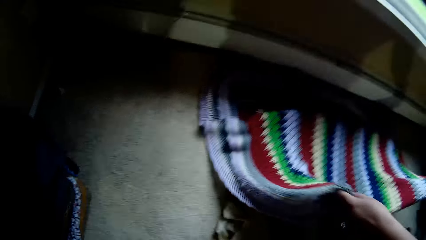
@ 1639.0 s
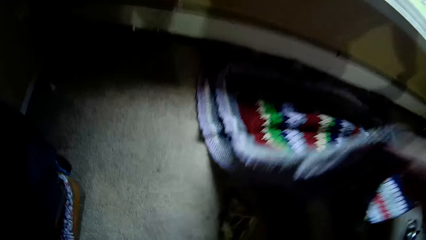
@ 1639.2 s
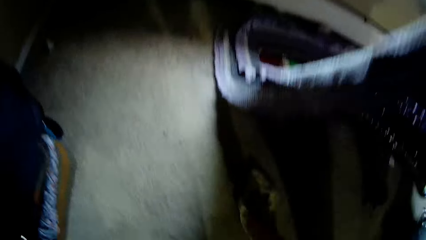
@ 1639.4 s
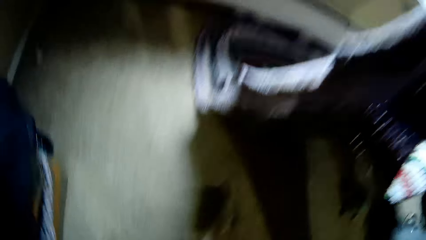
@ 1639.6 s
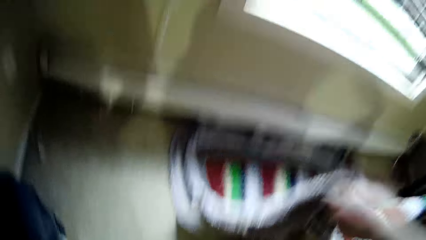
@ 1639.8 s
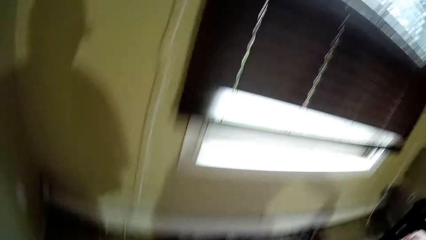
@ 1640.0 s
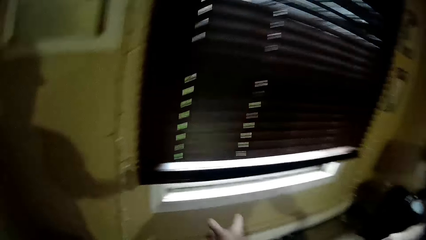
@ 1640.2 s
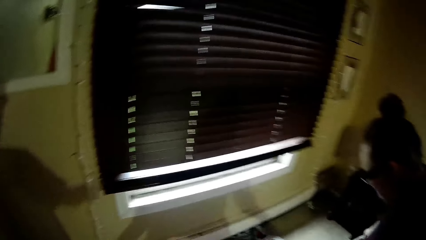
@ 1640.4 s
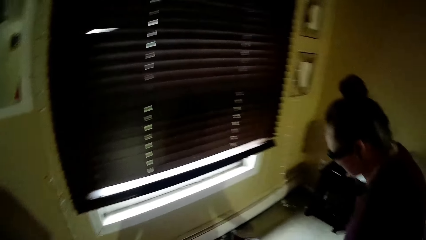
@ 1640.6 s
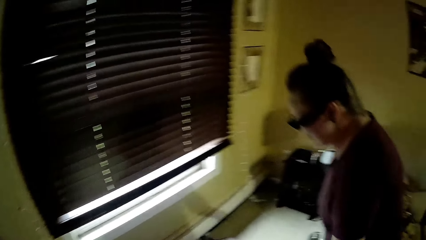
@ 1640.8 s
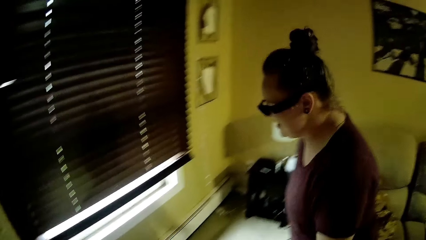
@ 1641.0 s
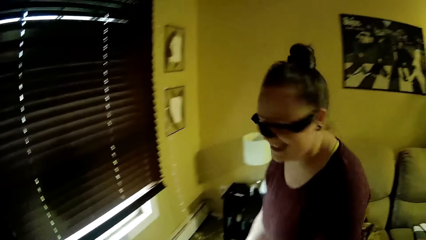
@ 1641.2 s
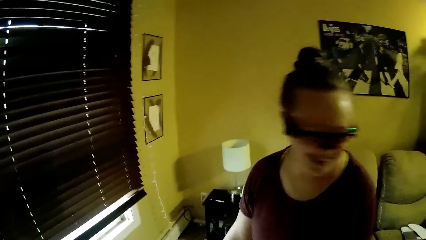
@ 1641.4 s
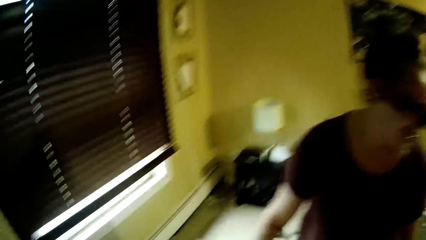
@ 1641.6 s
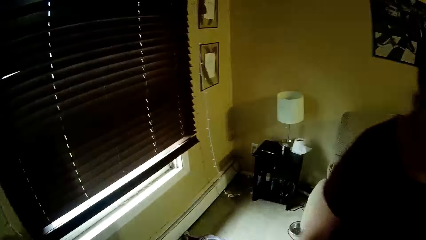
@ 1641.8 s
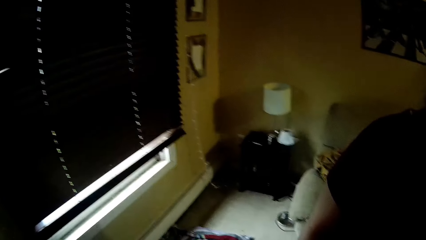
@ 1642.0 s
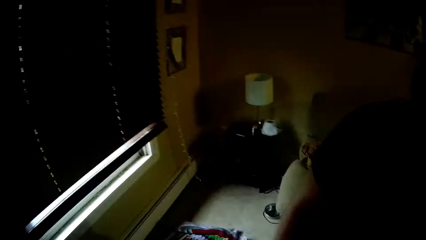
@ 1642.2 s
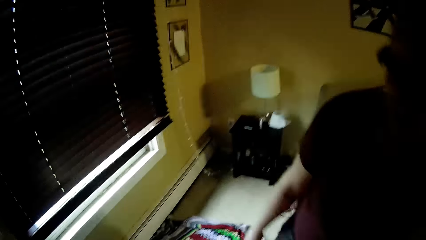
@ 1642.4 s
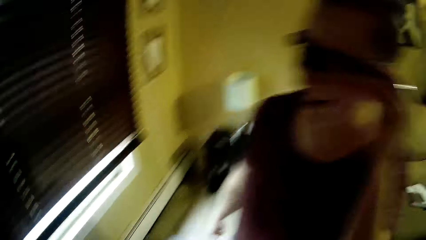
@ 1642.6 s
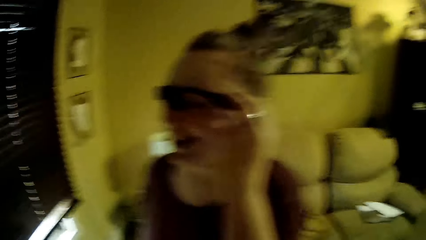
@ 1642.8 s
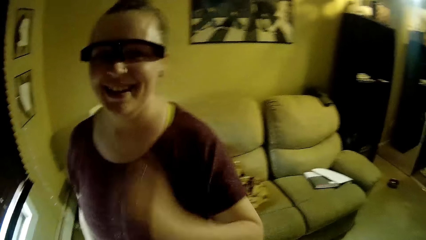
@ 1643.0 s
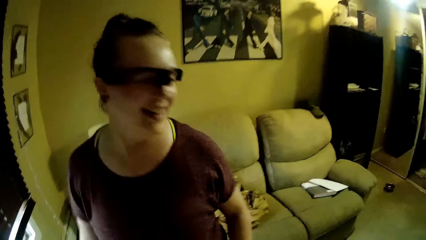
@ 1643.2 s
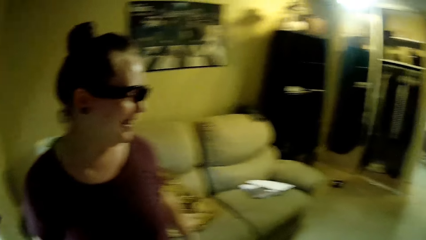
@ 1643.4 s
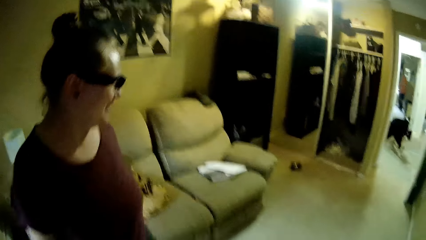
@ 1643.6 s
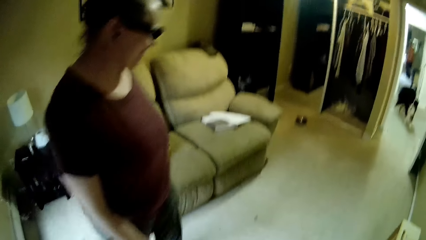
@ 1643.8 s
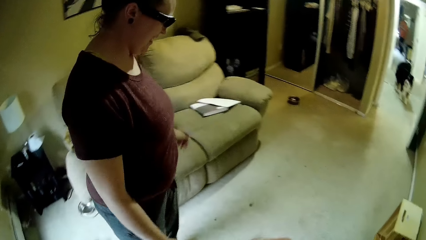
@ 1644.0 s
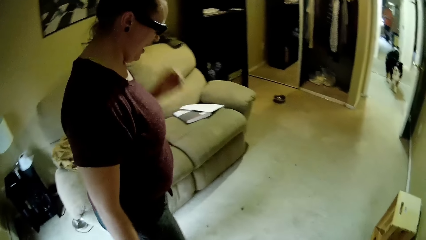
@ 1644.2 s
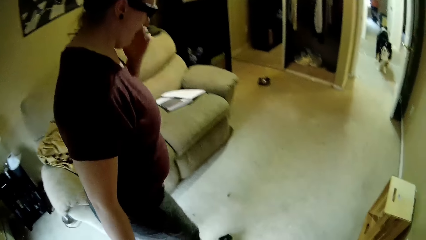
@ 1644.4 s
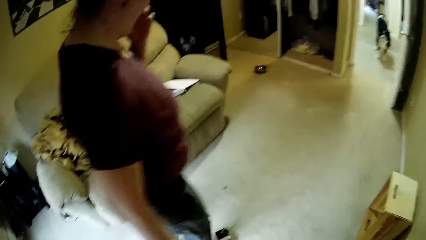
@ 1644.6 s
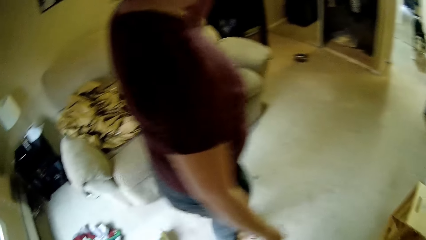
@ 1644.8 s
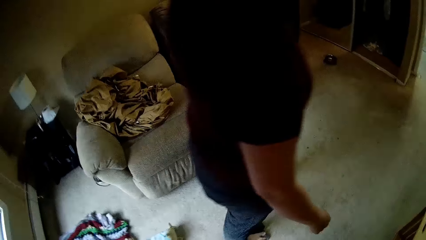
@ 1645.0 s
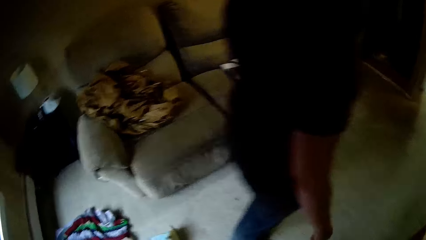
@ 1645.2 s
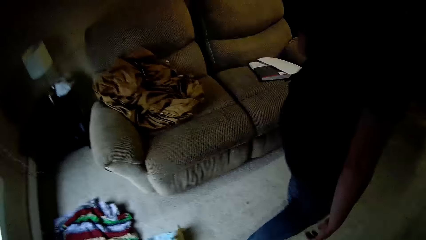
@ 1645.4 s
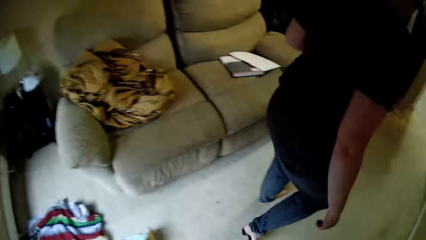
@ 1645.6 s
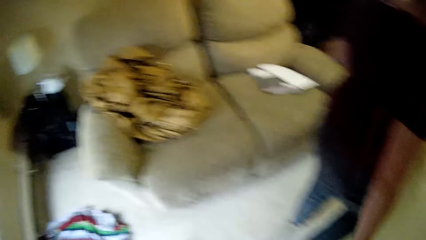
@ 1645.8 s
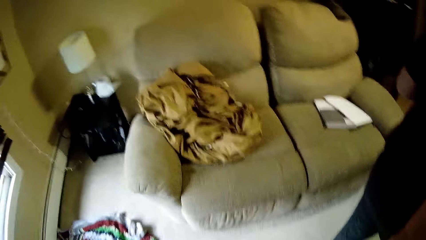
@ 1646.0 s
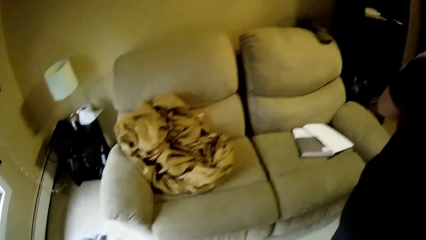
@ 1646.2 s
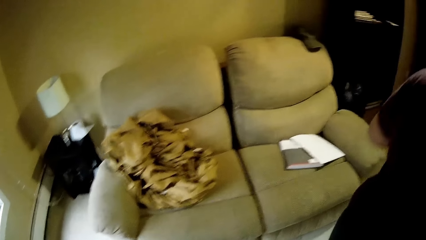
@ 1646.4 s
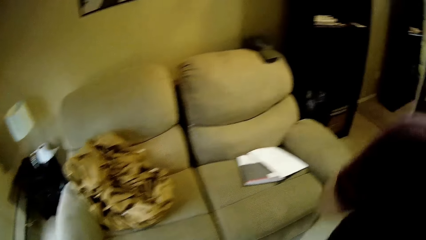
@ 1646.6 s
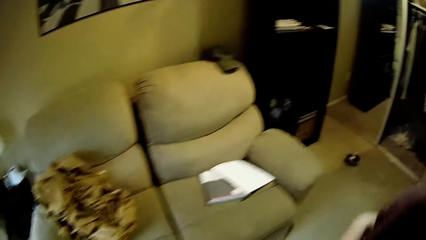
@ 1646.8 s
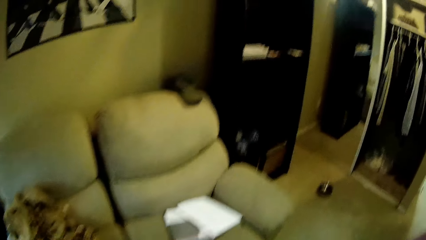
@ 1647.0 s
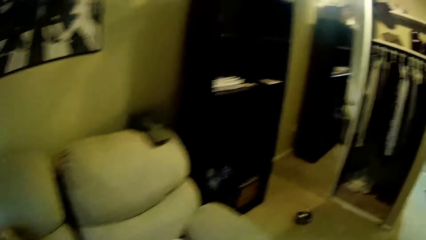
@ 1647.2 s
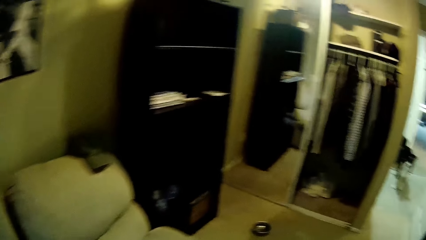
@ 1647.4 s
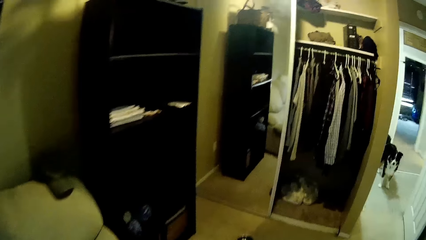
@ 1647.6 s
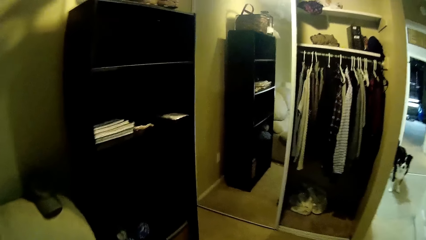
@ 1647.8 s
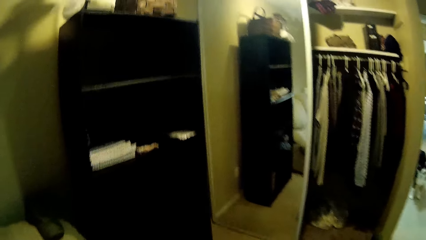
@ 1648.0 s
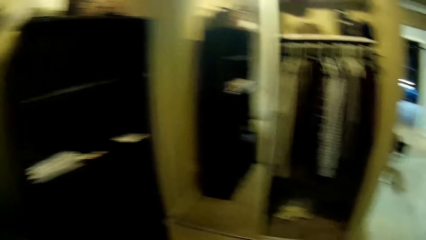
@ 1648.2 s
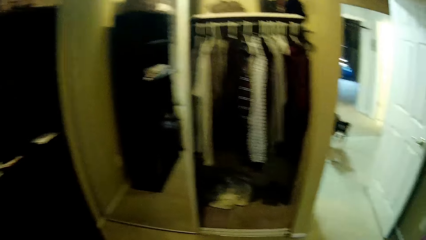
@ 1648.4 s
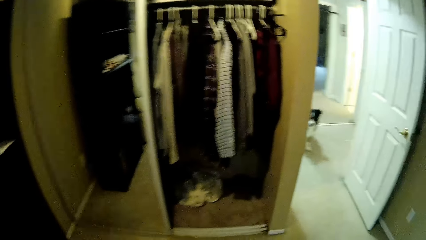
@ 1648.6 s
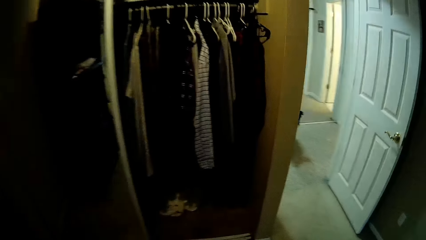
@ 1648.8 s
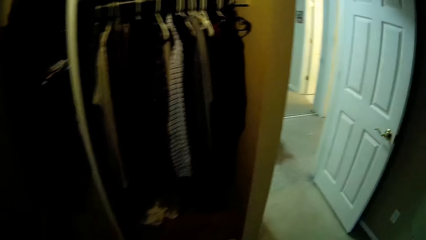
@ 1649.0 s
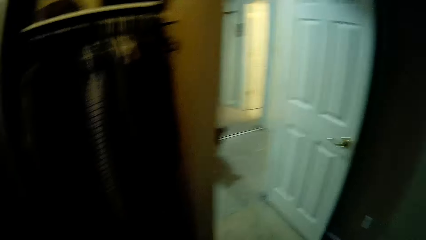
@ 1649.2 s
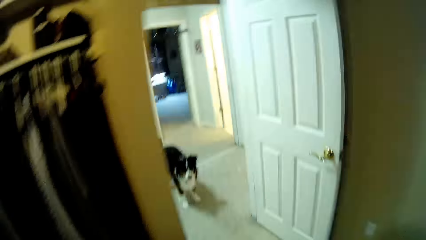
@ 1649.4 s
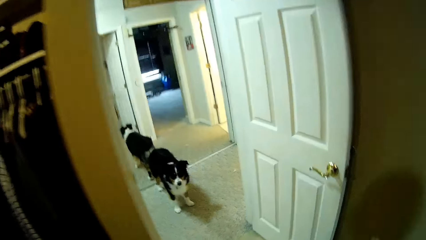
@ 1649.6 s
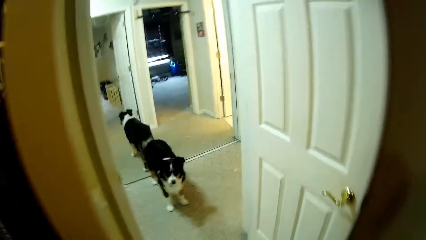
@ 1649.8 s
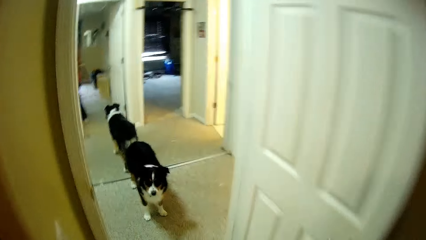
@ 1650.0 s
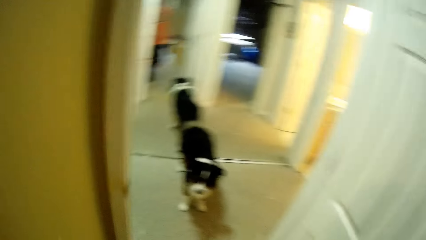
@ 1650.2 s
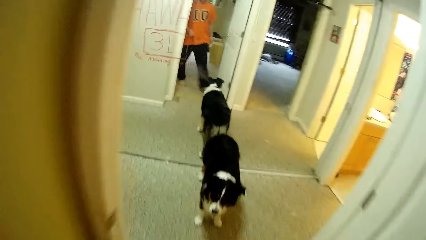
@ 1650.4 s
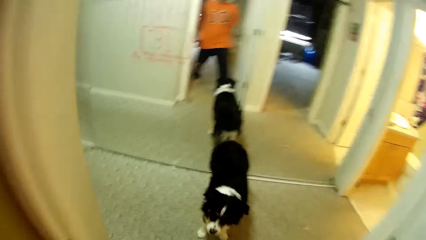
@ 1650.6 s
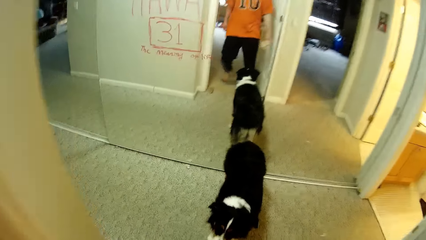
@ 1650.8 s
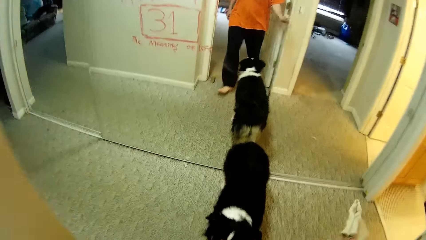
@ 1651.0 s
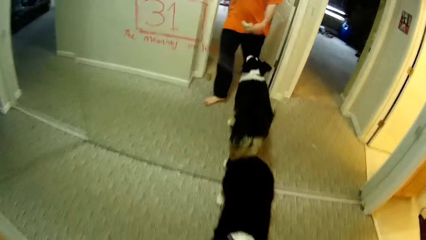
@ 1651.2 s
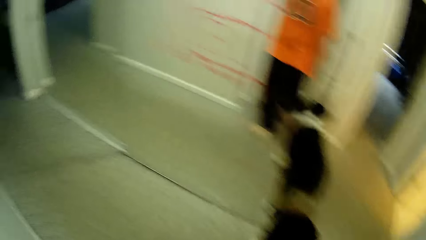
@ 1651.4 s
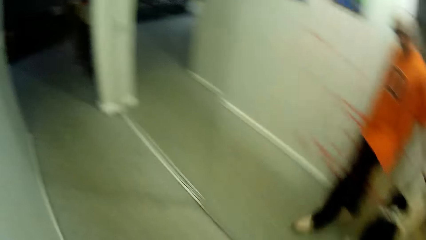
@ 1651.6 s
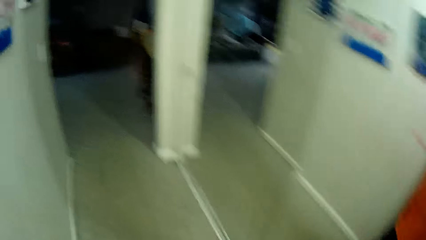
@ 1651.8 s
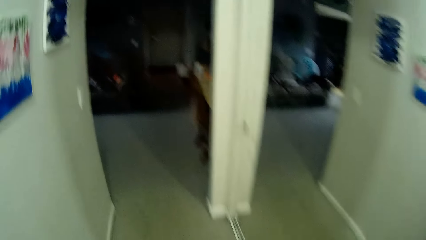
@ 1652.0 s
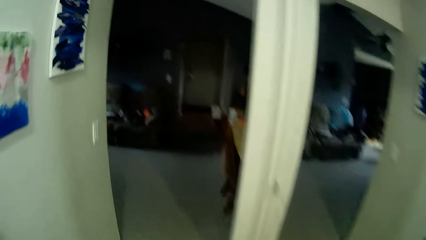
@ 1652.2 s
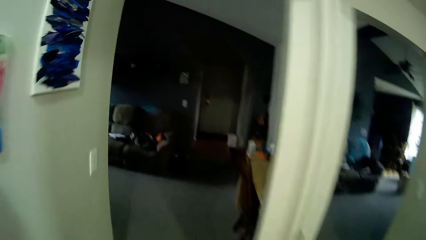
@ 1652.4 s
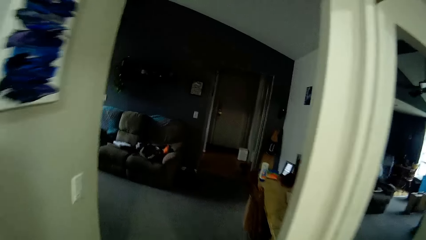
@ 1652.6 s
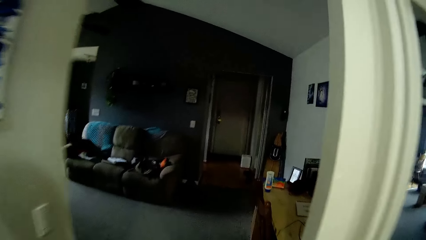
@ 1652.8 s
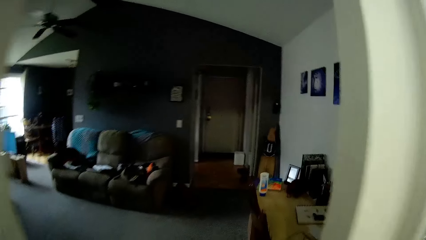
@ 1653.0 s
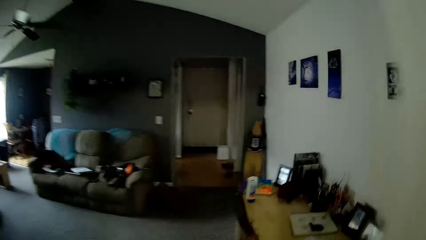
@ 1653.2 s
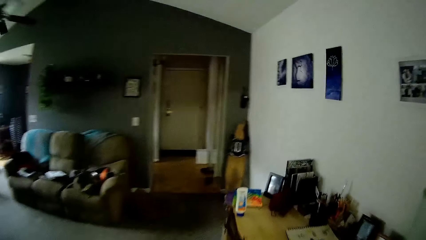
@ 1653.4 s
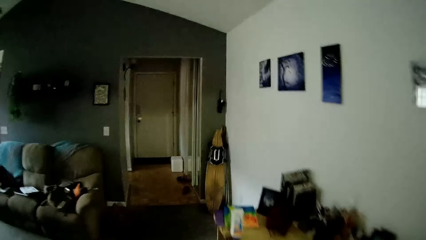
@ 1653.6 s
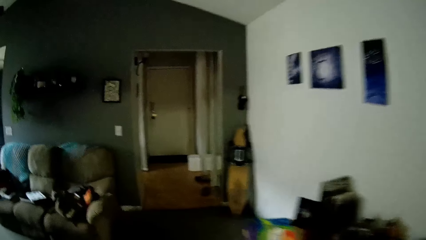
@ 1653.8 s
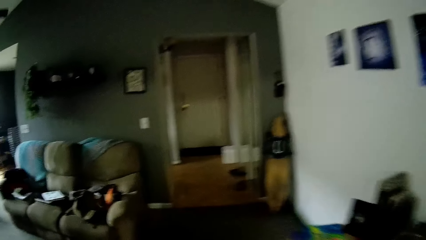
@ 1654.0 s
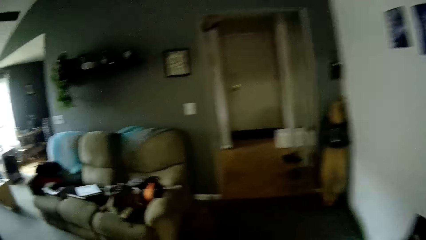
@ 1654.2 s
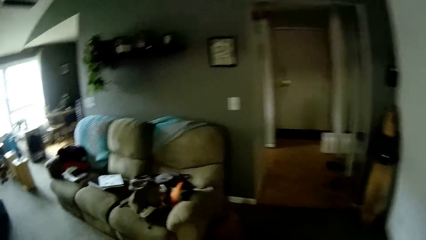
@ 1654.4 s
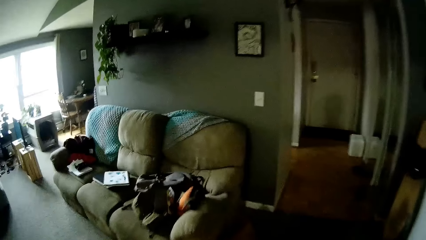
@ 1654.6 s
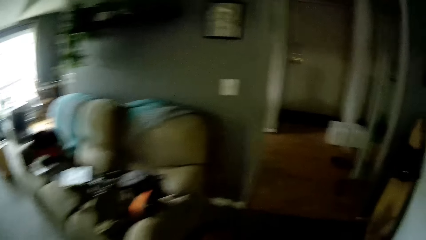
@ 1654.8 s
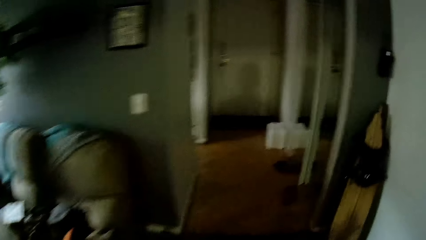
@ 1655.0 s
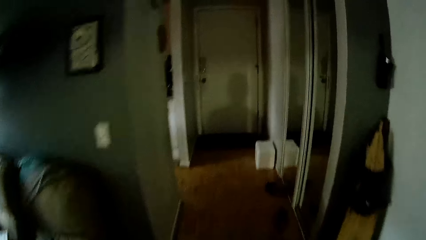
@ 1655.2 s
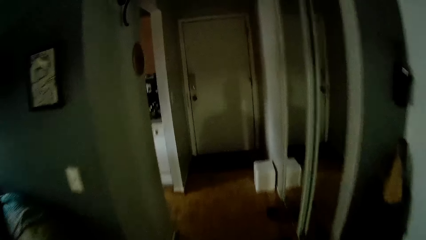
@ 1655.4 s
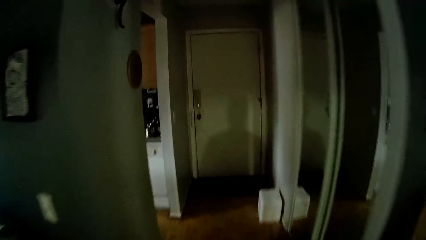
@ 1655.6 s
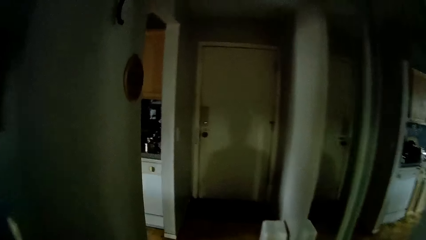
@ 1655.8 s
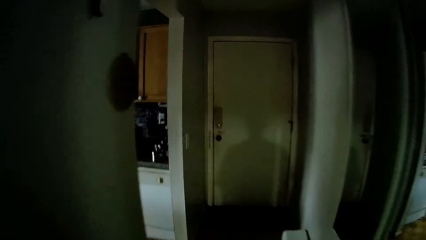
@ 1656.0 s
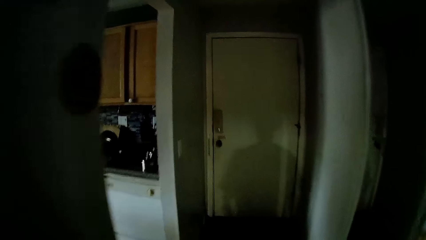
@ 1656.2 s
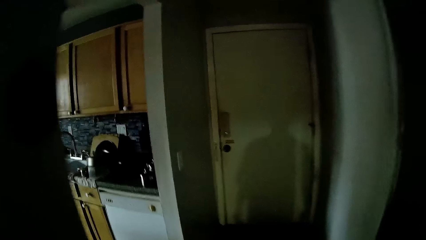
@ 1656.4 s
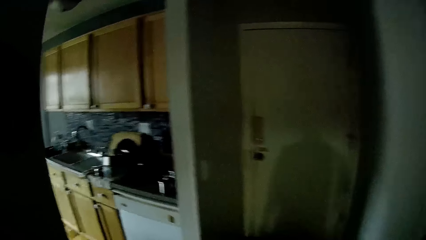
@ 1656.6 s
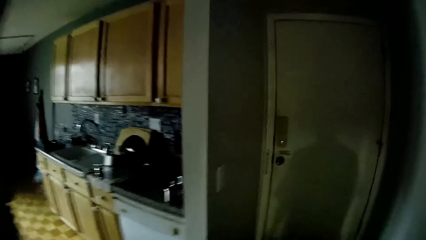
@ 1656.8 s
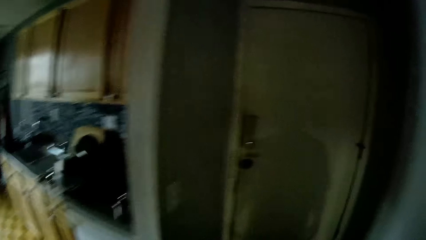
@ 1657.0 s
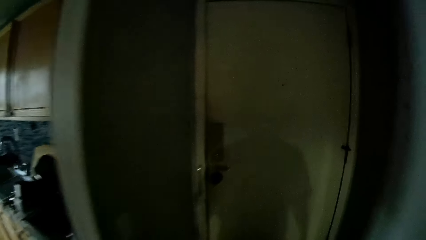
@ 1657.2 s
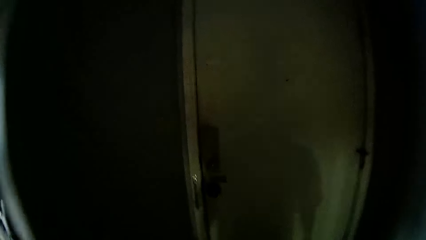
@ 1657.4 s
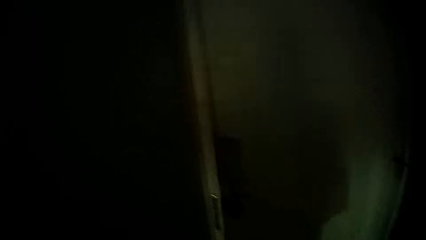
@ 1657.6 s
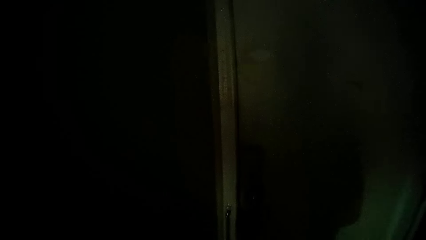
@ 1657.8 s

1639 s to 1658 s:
The camera wearer picks a piece of cloth on the floor with his right hand. A lady drops the cloth on the floor. The lady adjusts eye glasses on her face with her left hand, laughs with the camera wearer, and walks around the room. The camera wearer walks around the house. He walks past a dog. He walks into a living room. He walks into a lobby. He converses with the lady.
